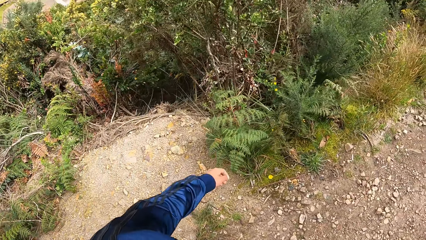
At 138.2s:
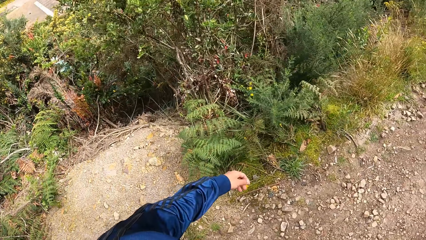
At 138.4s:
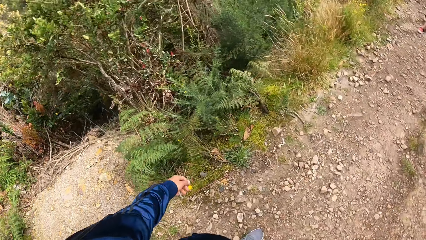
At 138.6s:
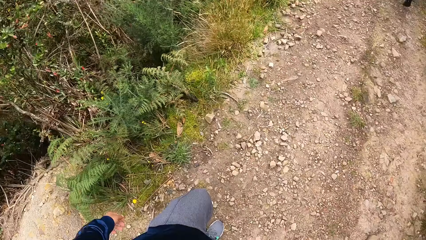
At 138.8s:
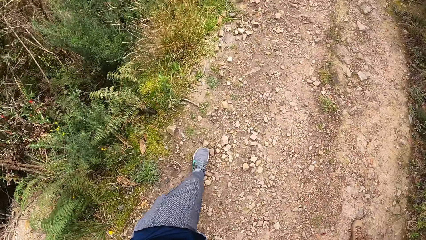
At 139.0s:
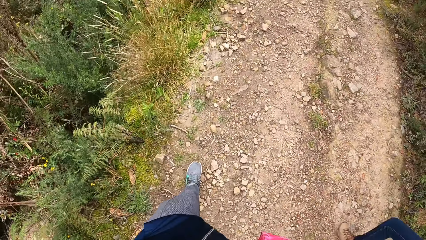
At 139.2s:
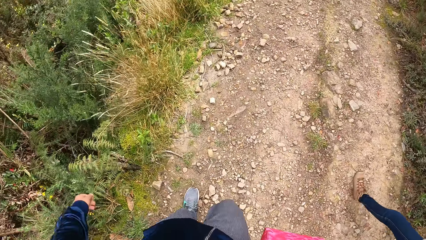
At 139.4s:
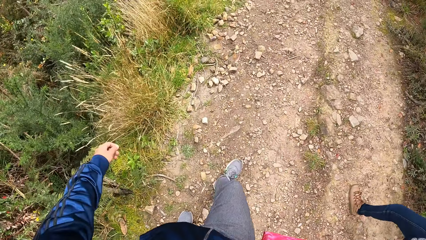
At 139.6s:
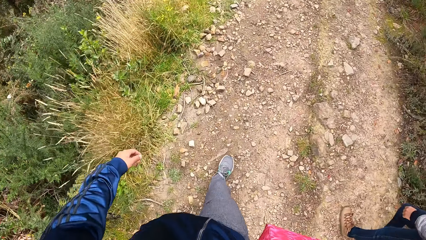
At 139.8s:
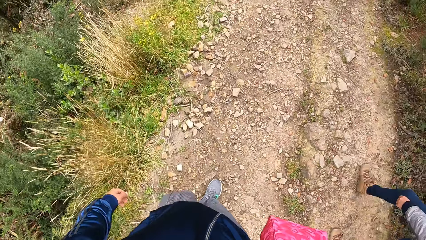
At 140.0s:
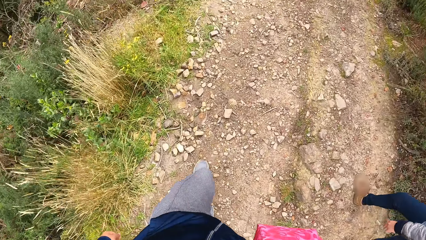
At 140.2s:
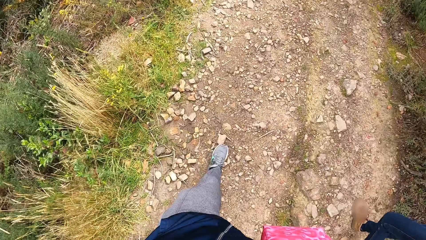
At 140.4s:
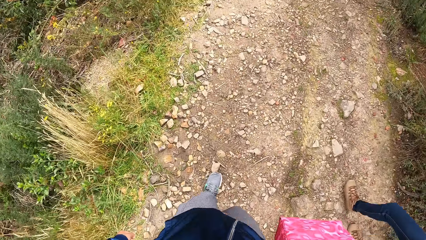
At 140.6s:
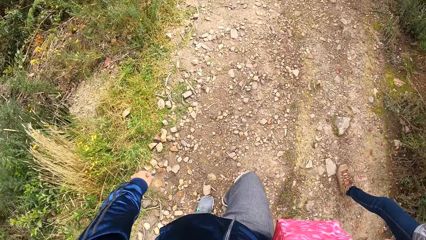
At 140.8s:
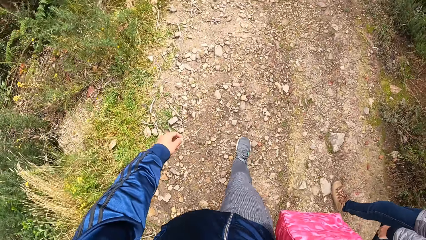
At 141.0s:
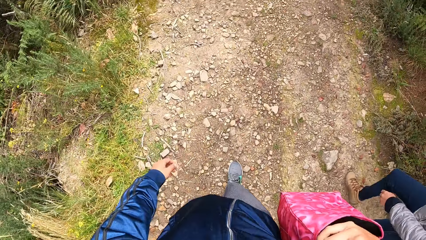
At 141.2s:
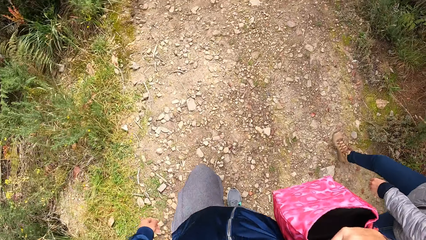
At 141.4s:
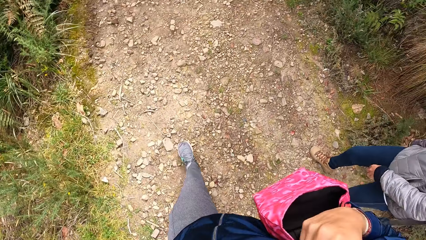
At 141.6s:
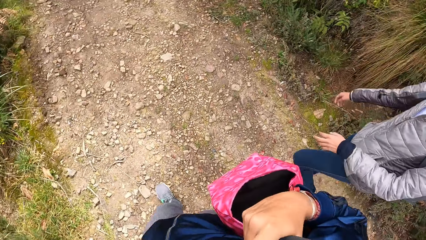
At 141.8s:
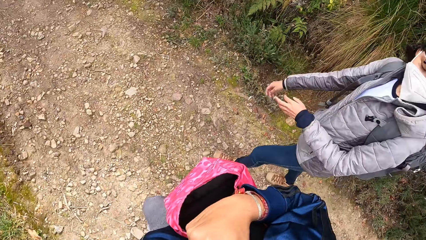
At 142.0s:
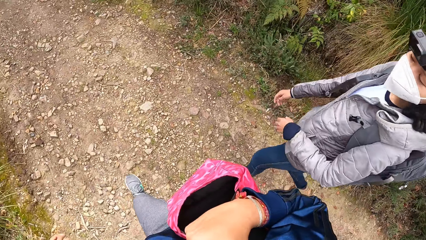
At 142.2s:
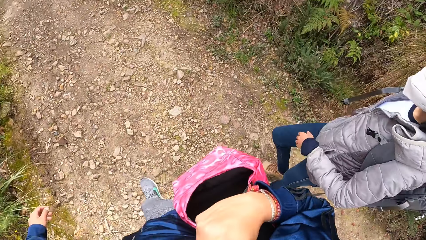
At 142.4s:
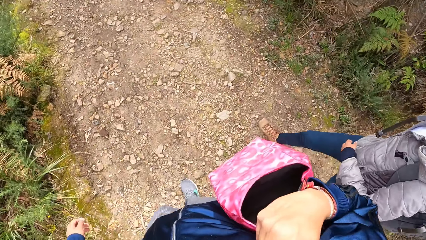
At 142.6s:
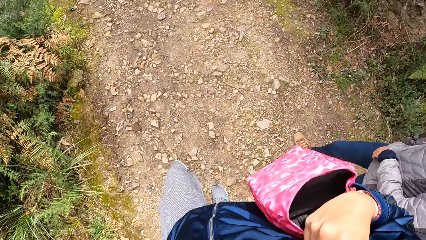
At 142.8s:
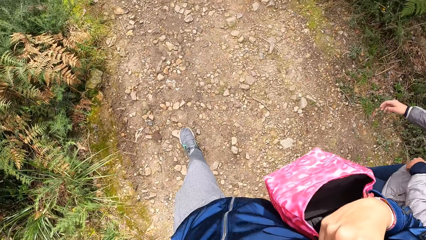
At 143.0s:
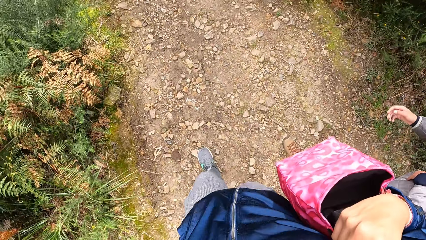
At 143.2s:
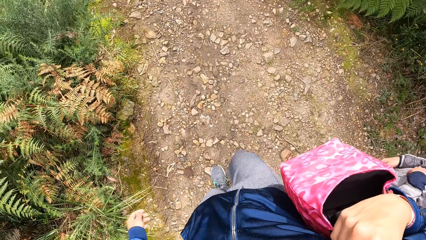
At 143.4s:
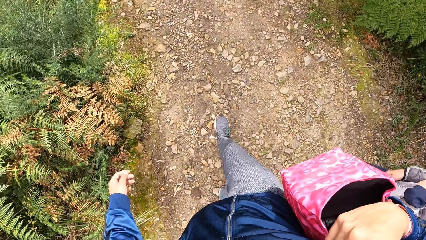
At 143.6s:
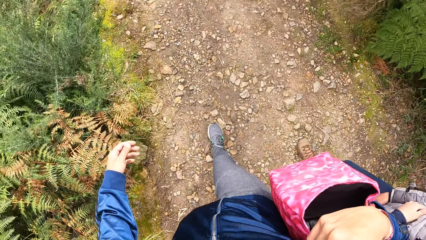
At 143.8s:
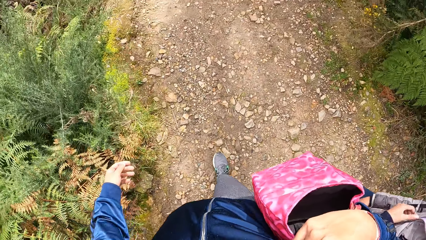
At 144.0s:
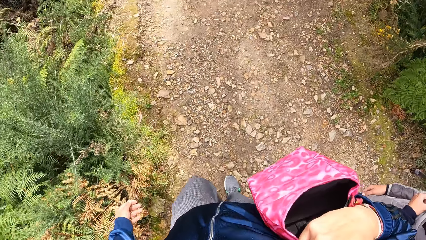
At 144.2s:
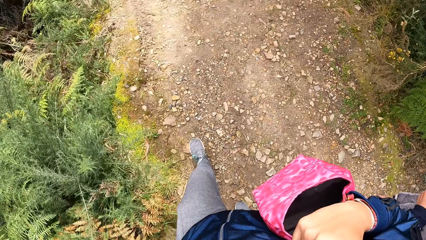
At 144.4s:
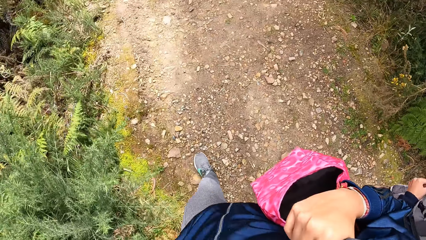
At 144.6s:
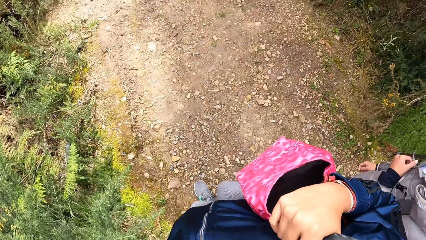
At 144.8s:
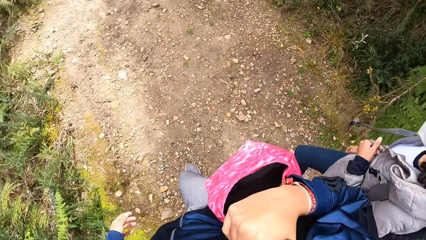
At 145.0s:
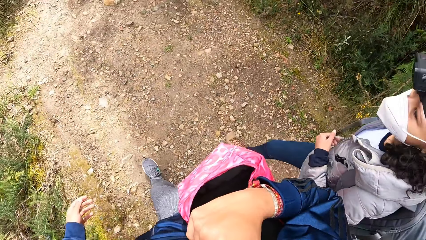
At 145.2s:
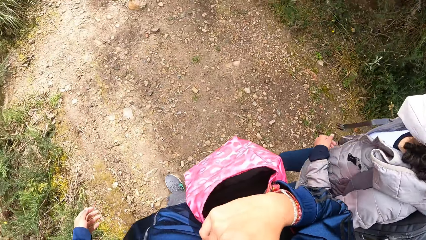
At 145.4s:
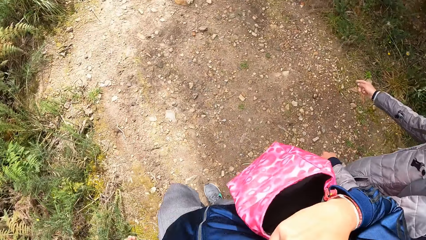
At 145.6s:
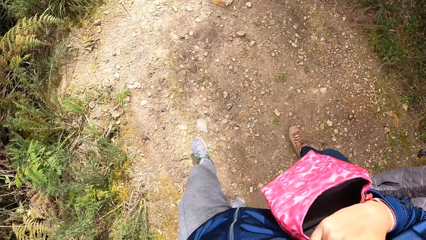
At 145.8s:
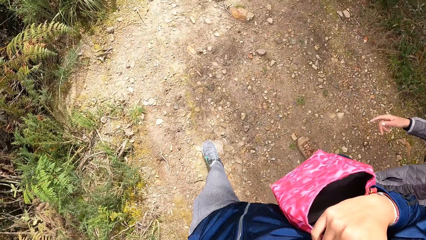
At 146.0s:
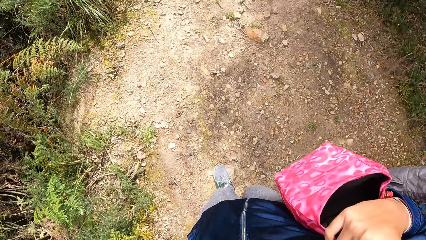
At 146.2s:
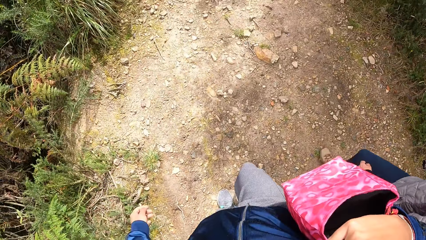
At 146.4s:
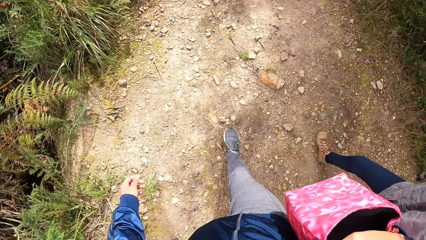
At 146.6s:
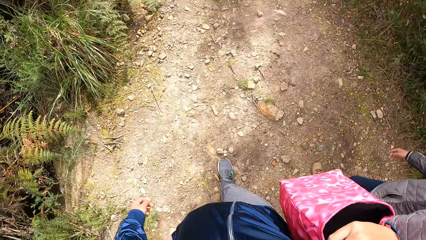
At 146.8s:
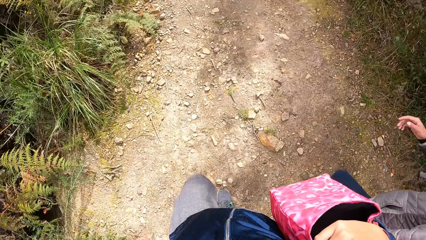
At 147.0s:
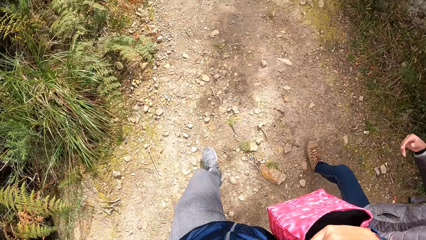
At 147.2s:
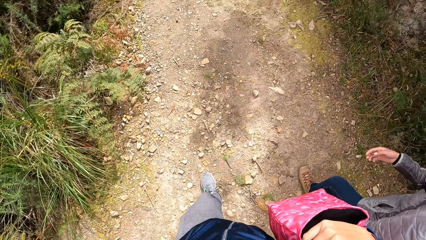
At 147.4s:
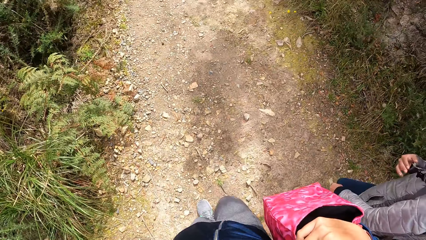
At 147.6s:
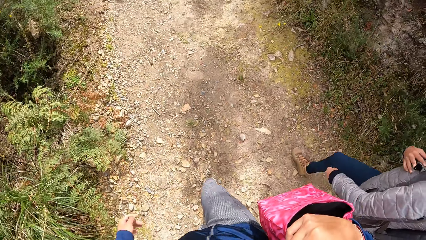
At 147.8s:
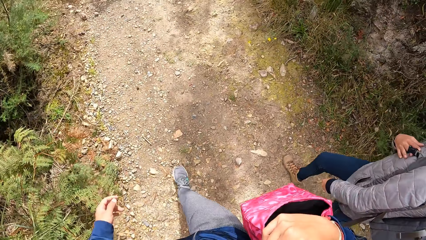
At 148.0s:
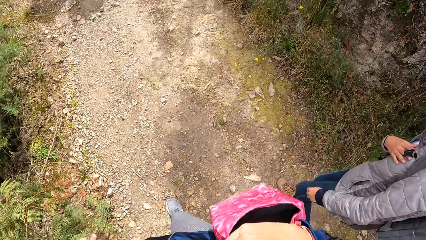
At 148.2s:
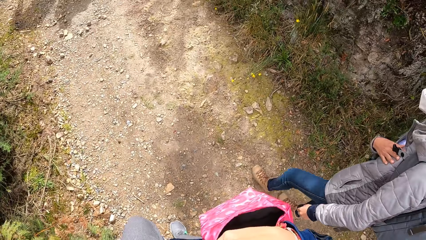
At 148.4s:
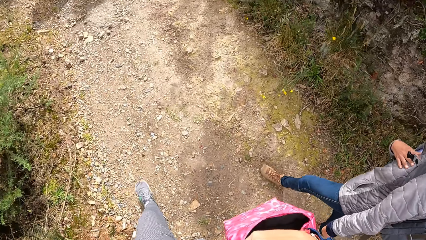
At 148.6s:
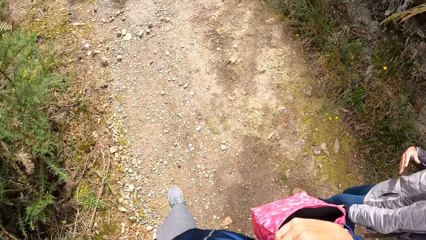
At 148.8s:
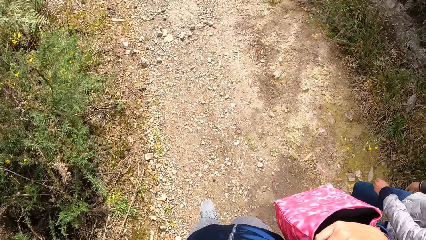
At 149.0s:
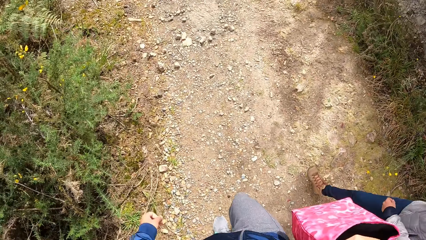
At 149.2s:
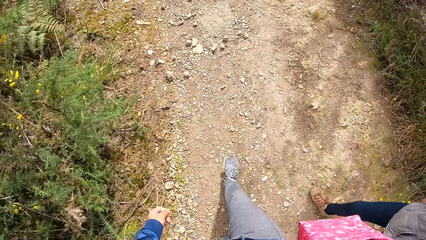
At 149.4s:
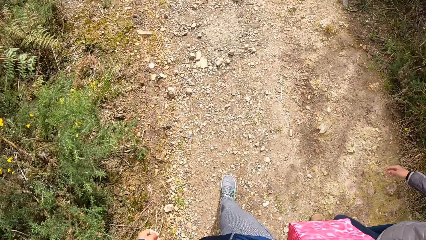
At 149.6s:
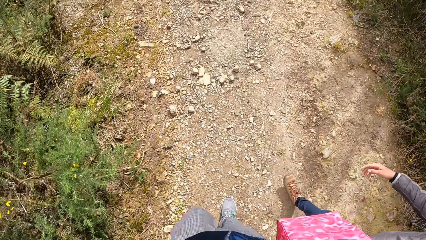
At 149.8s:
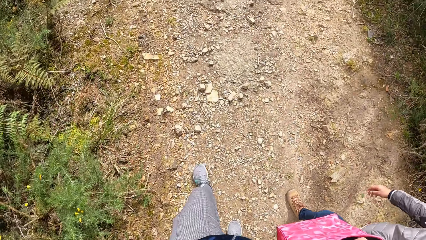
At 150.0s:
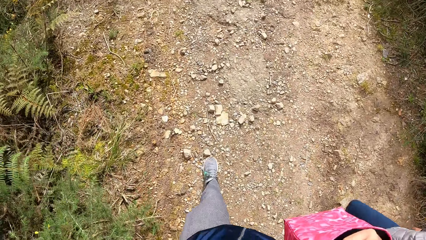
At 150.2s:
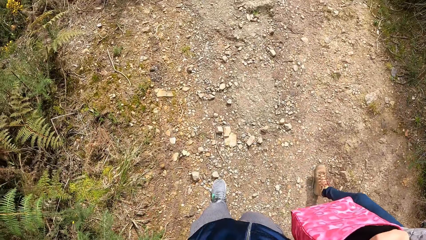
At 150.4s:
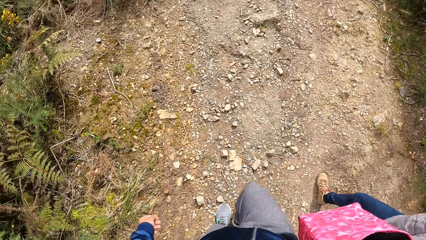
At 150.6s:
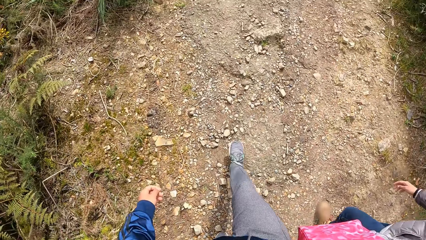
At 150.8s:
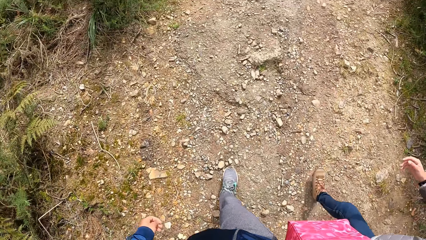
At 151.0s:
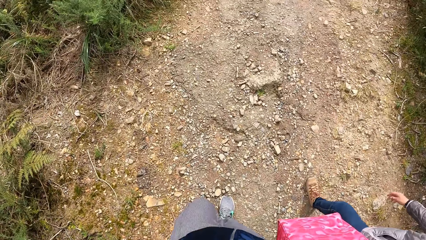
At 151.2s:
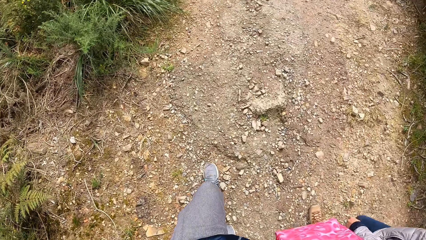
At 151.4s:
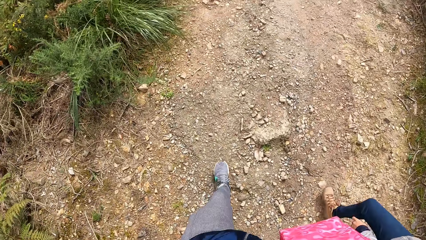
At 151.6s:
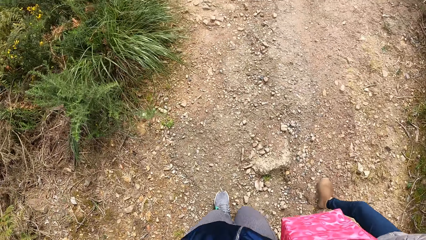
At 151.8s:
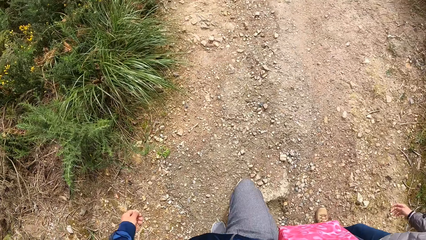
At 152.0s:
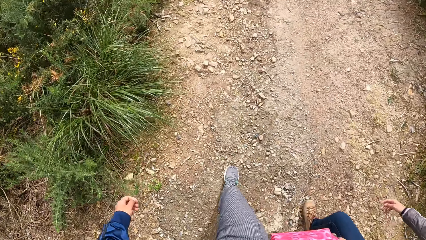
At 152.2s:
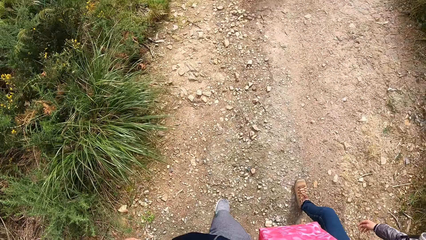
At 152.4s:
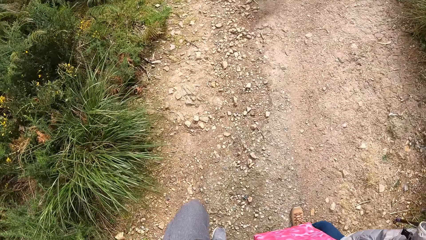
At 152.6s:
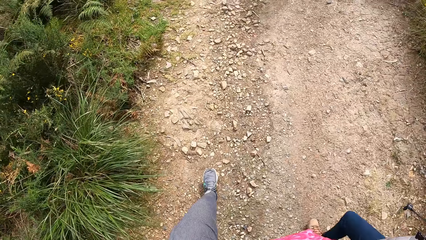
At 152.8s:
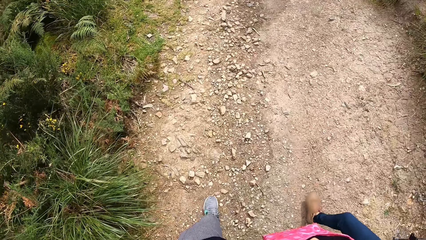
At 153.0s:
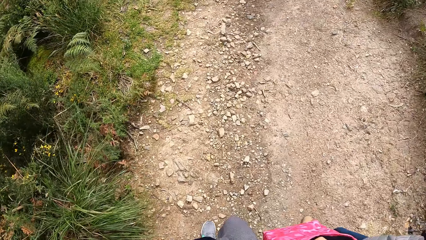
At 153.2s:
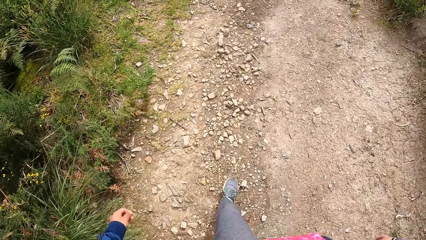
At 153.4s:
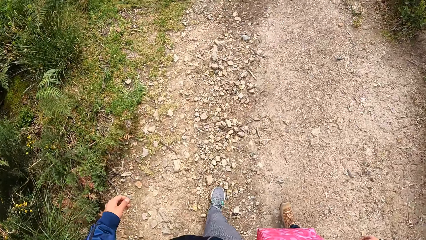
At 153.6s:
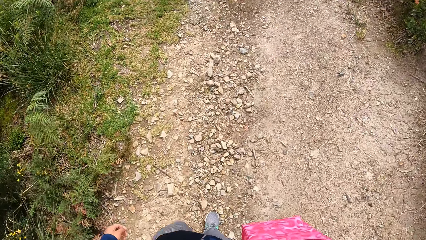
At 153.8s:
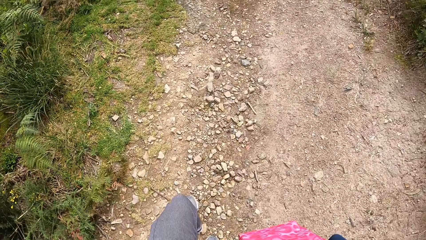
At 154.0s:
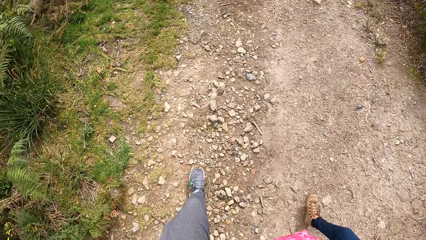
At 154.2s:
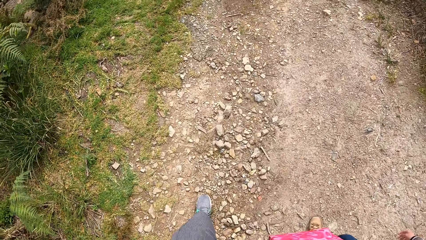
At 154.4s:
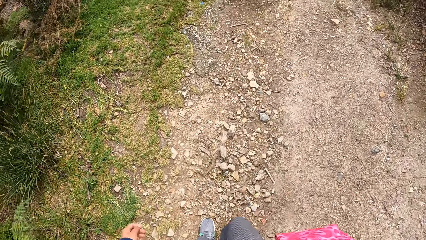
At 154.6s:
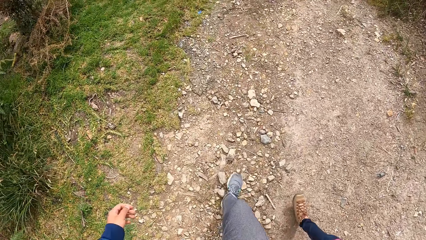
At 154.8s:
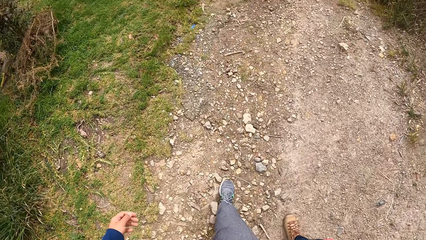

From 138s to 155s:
The camera wearer looks sideways. They look in front. They look at the bag. They look down.
